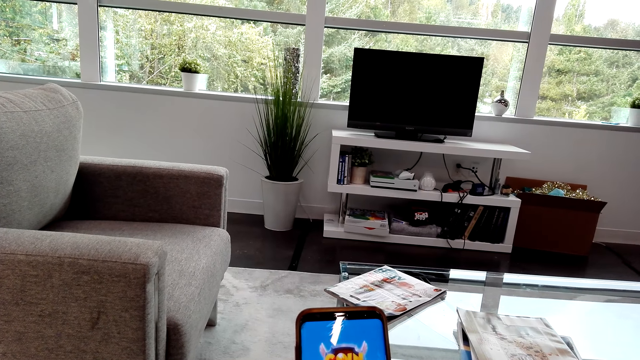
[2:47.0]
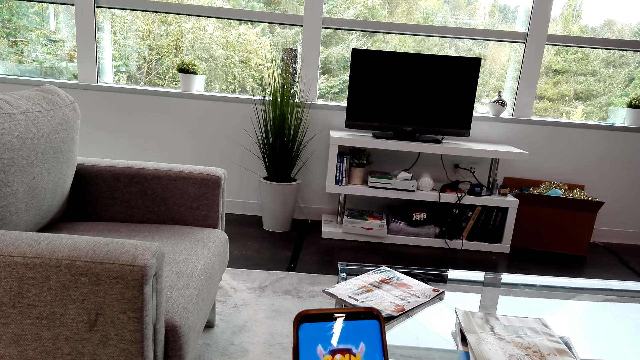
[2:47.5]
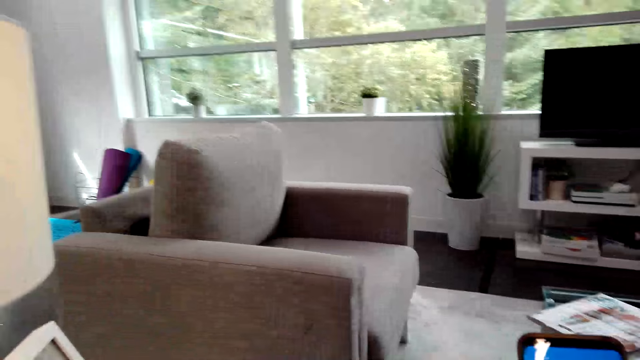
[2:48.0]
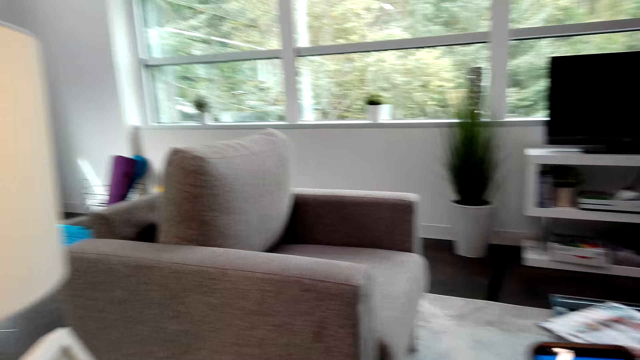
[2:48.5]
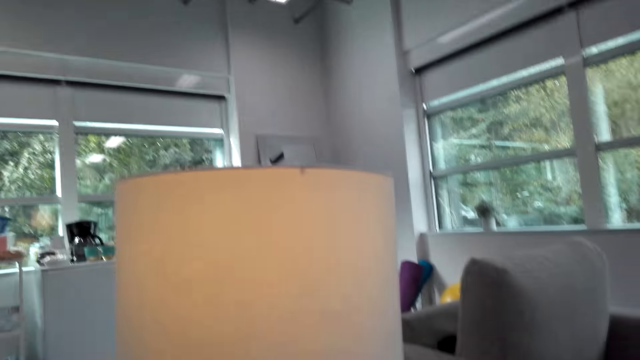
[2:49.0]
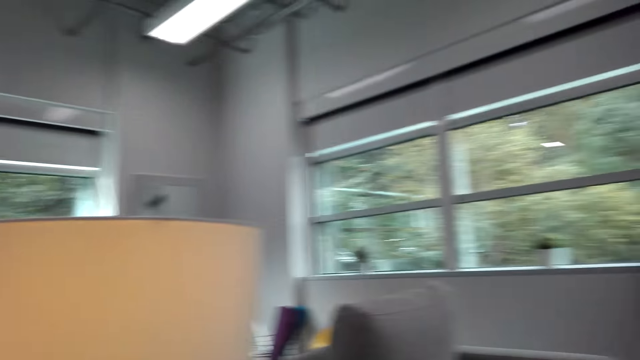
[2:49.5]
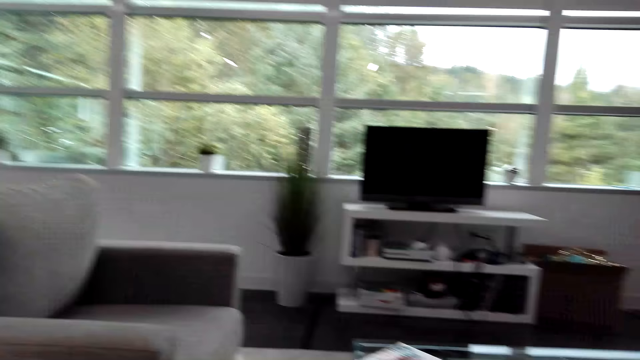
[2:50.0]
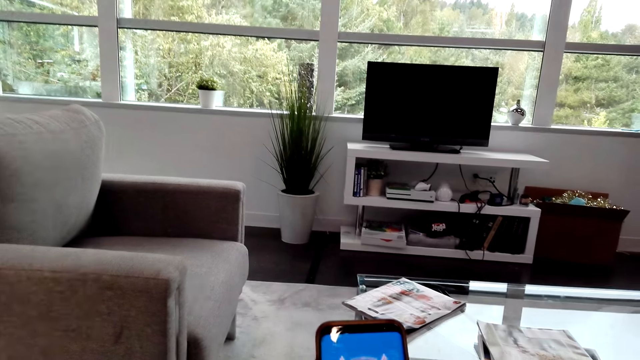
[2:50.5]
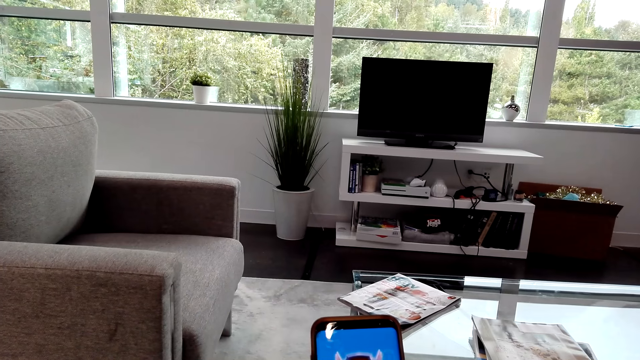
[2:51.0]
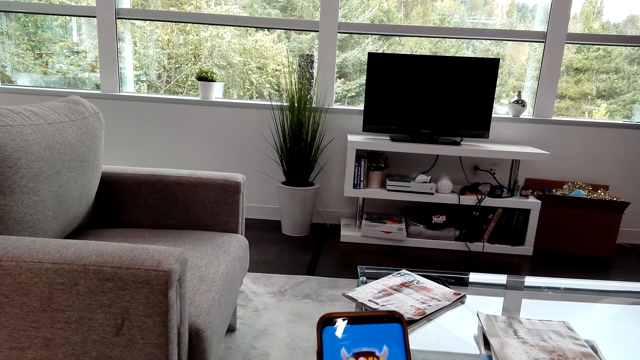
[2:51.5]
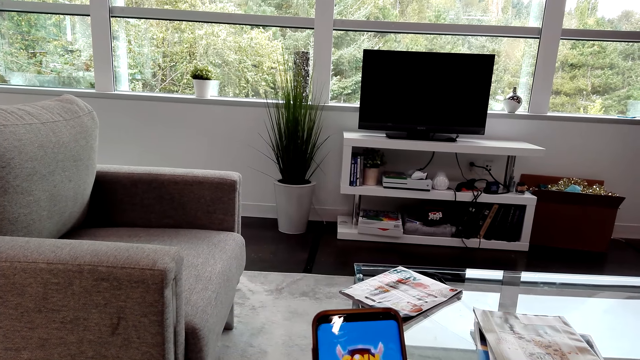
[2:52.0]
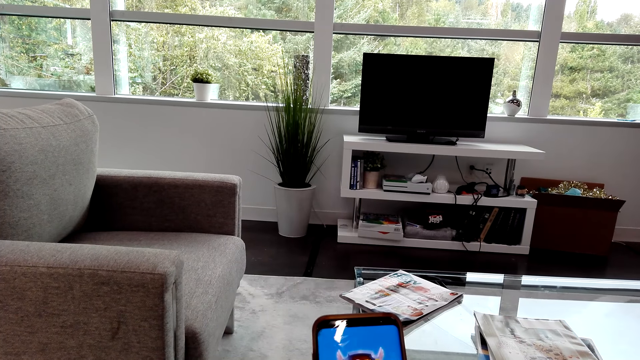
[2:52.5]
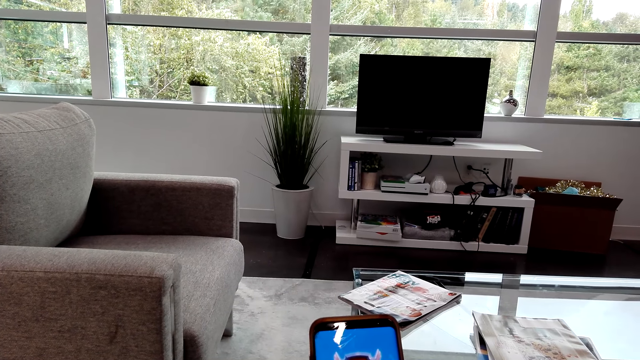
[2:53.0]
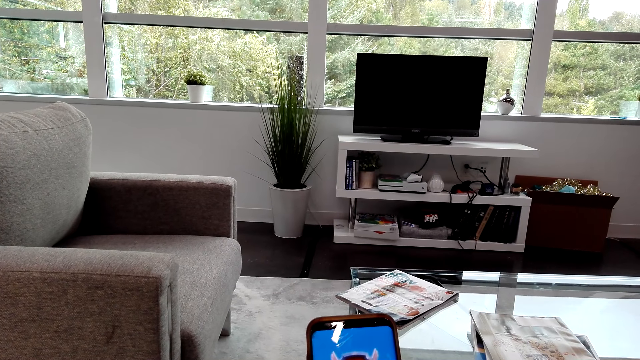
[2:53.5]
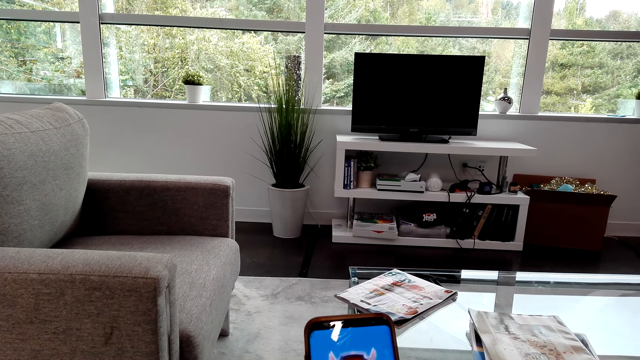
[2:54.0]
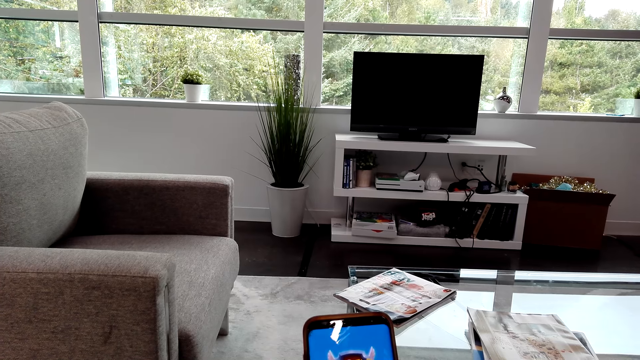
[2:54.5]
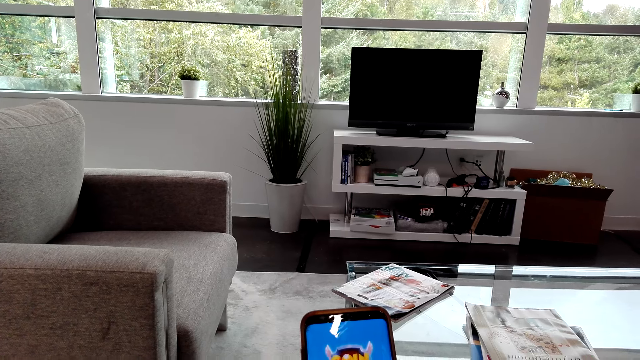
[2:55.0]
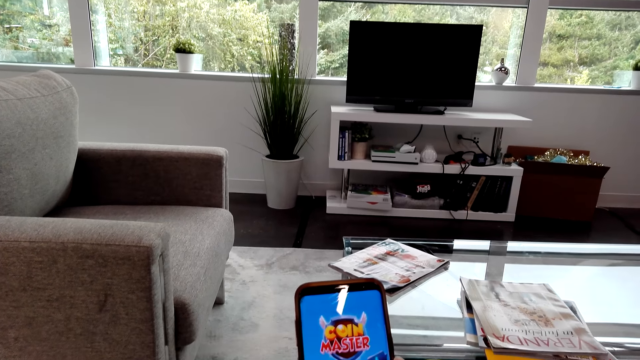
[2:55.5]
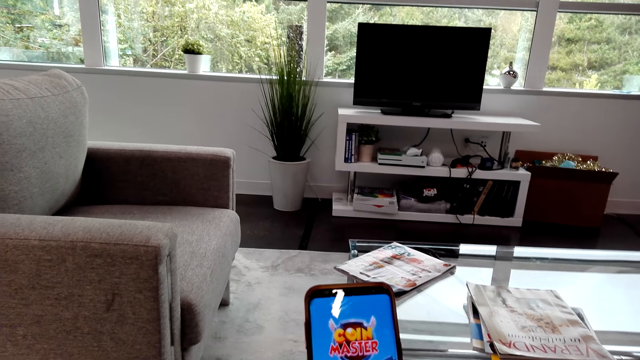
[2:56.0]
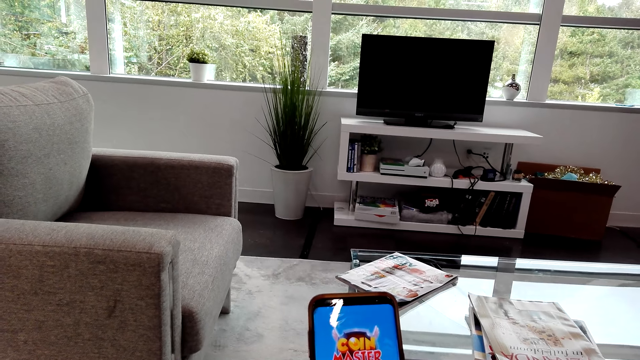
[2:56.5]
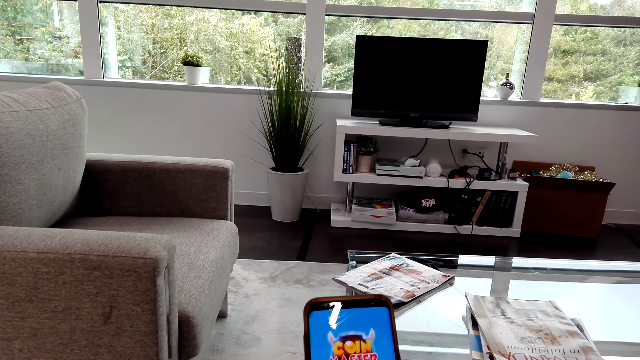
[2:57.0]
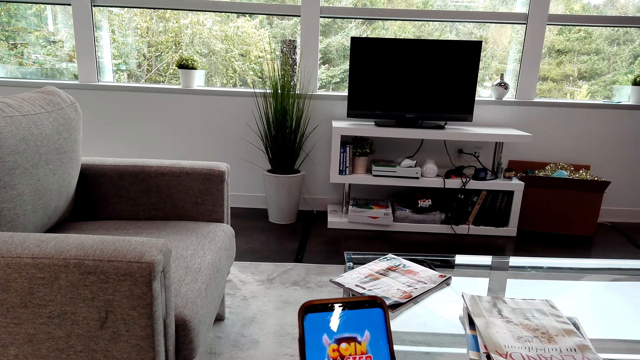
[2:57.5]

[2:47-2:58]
The camera wearer looks around. They scroll at the phone.

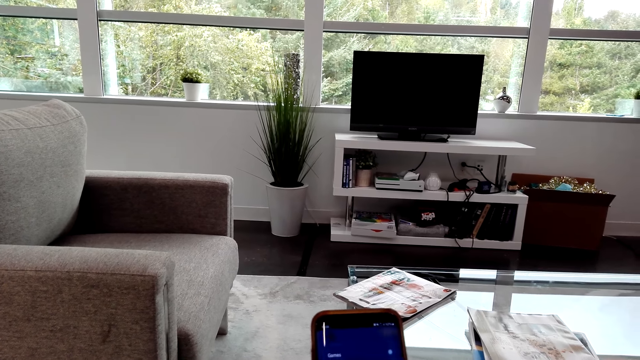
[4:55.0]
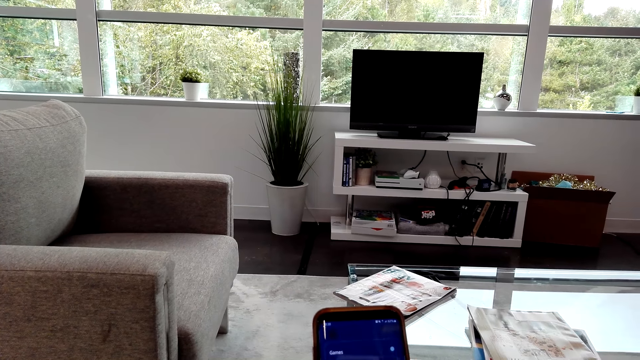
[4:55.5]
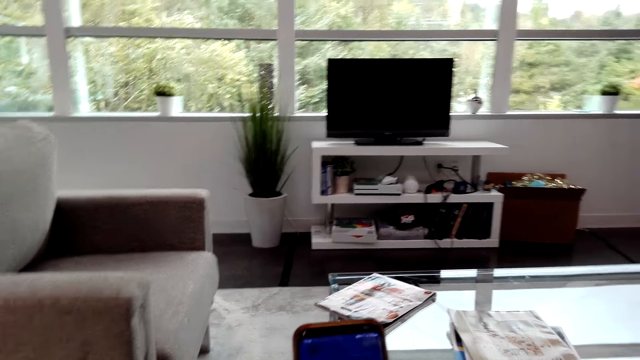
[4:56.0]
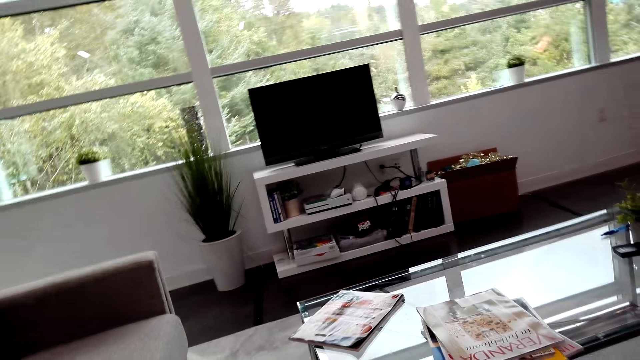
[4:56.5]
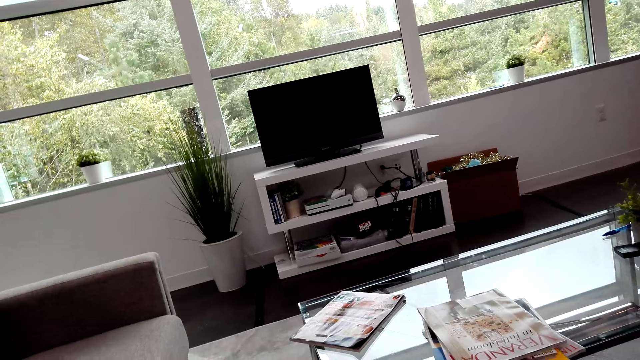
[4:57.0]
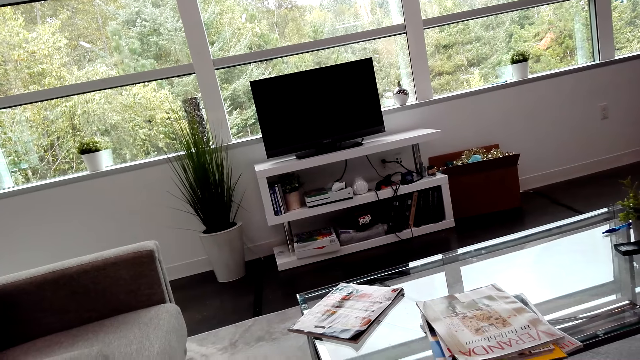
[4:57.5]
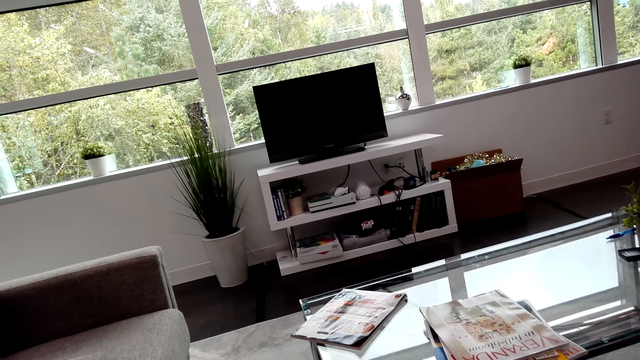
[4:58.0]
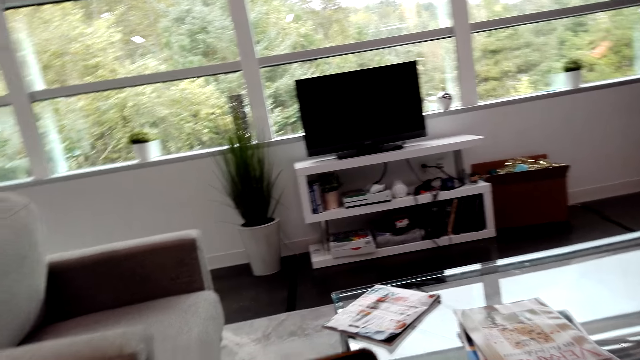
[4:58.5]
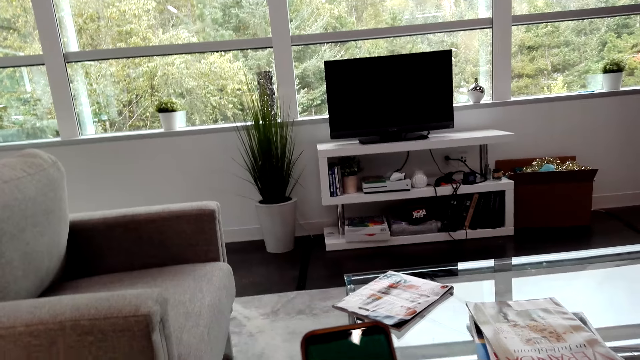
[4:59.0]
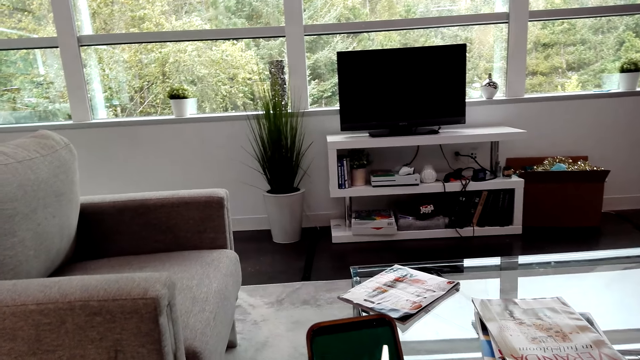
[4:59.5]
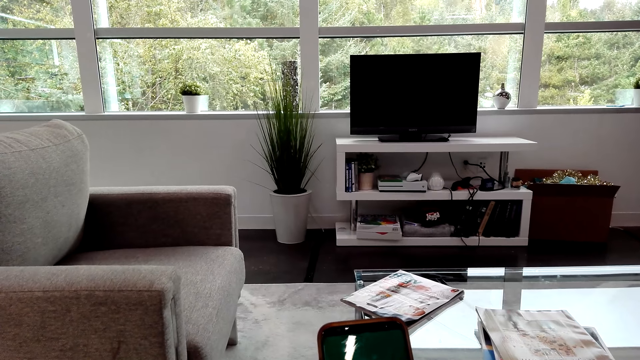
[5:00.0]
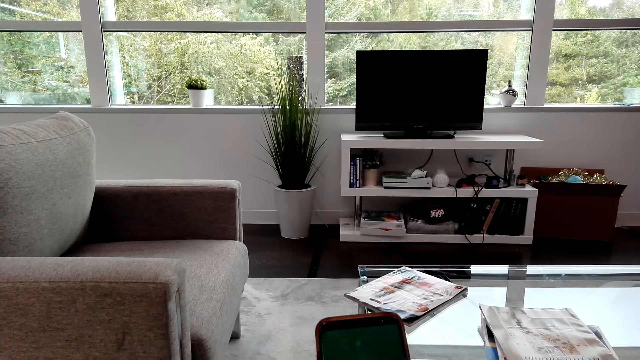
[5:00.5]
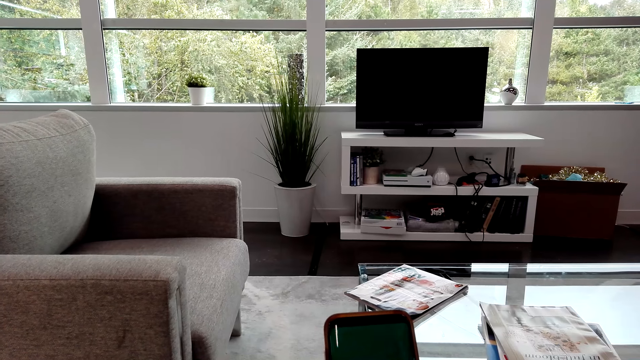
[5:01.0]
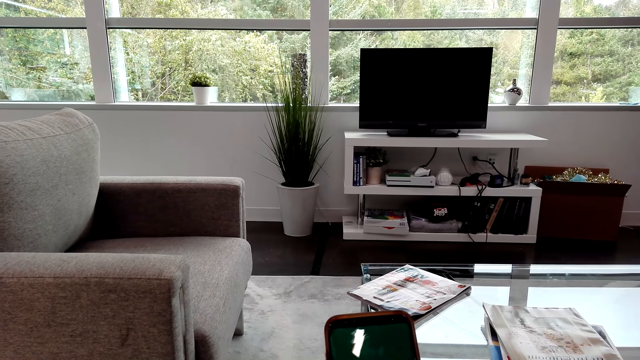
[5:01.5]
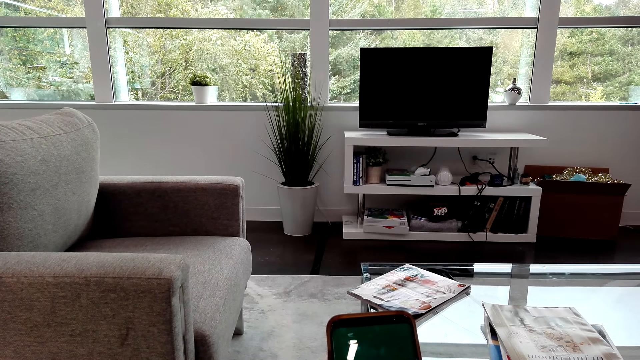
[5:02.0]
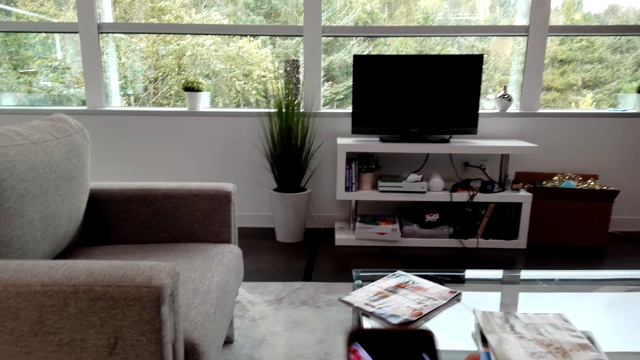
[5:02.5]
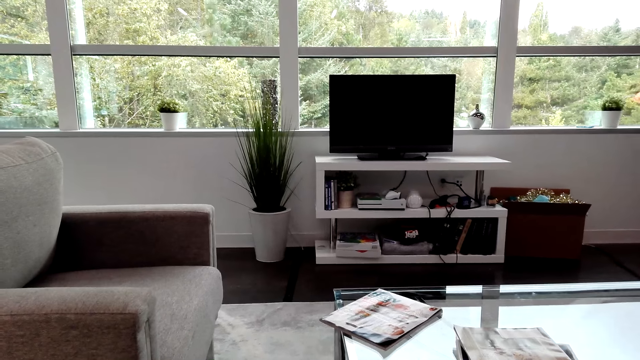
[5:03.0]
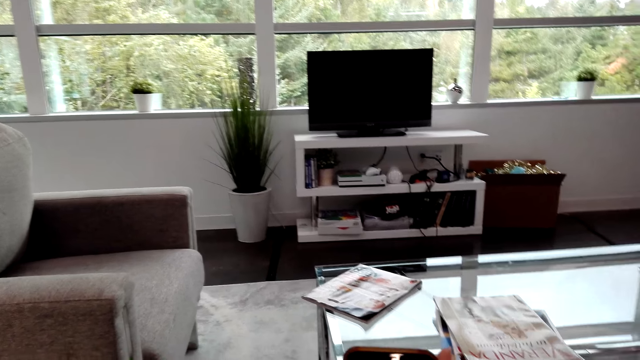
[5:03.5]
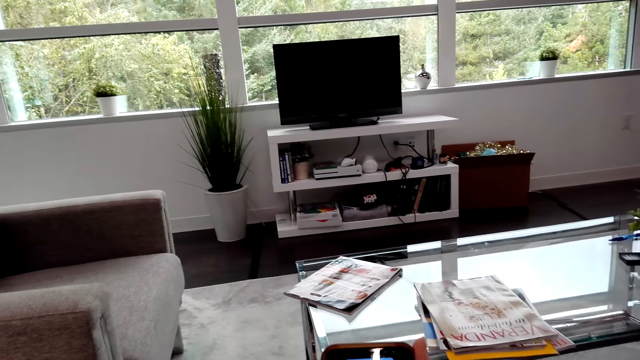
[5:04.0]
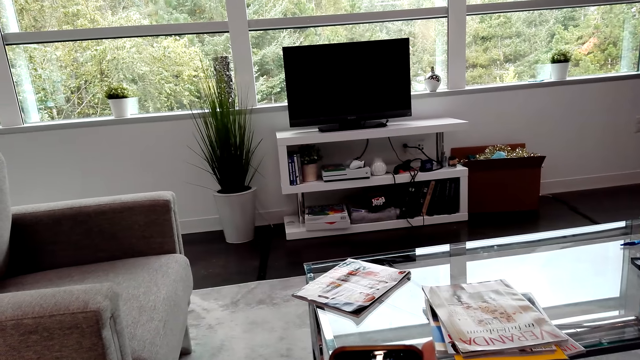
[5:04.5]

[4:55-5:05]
The camera wearer looks around. They scroll the phone.
